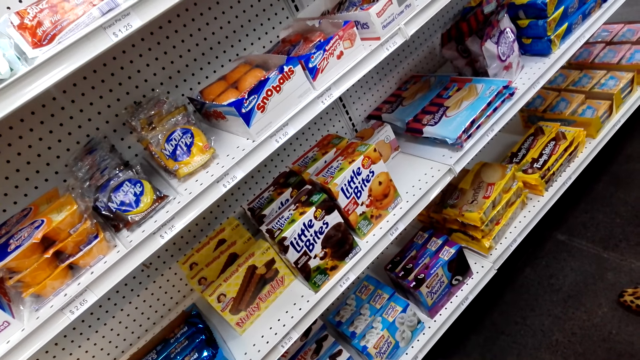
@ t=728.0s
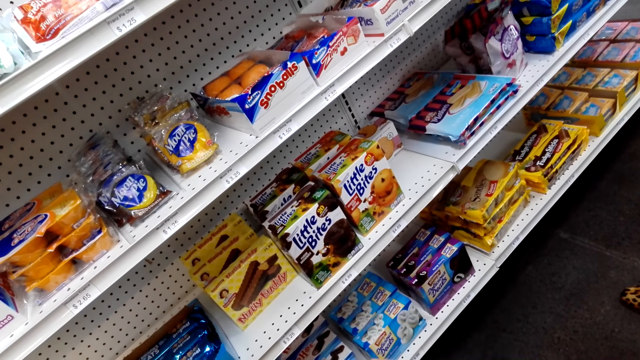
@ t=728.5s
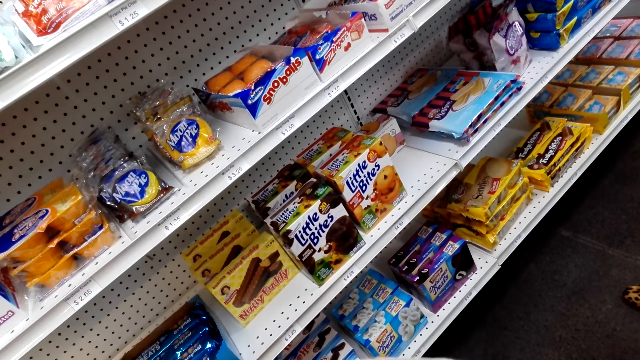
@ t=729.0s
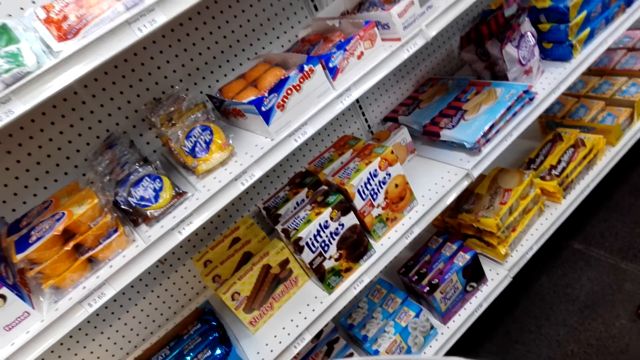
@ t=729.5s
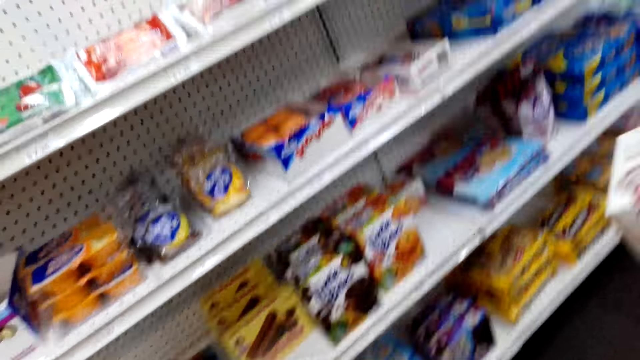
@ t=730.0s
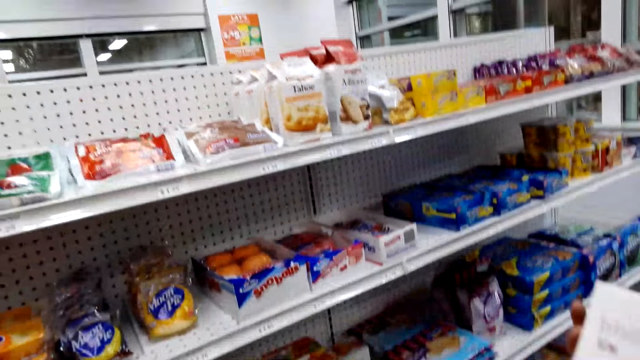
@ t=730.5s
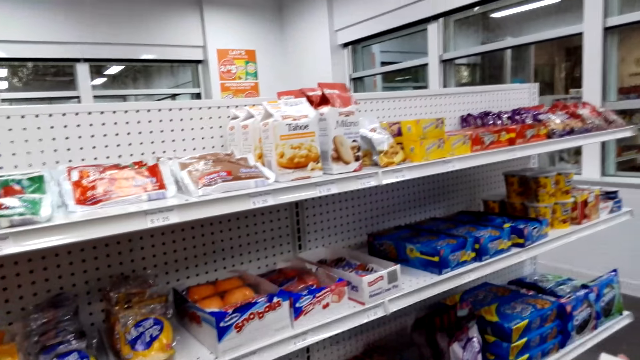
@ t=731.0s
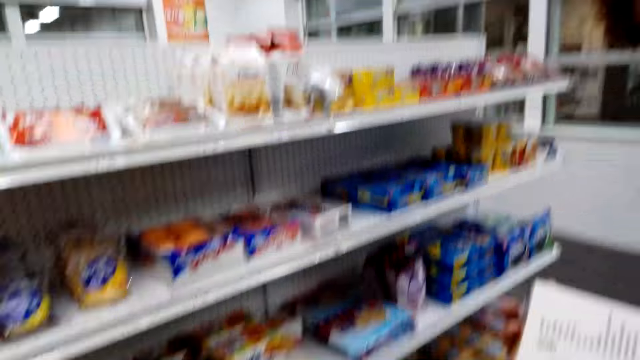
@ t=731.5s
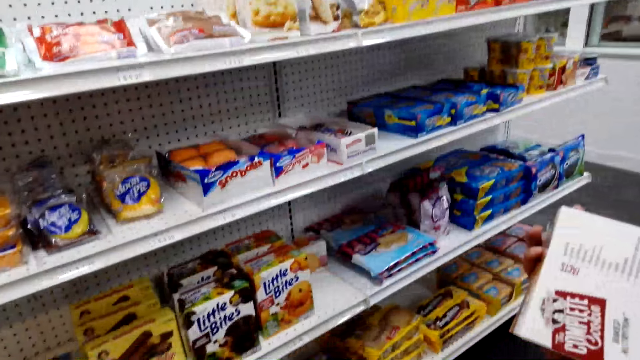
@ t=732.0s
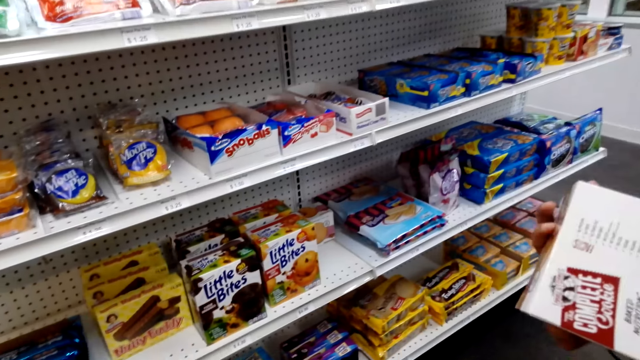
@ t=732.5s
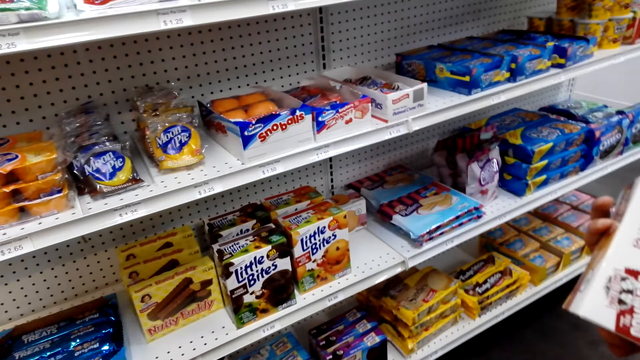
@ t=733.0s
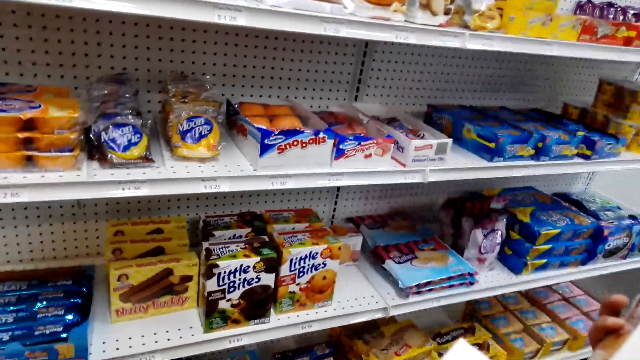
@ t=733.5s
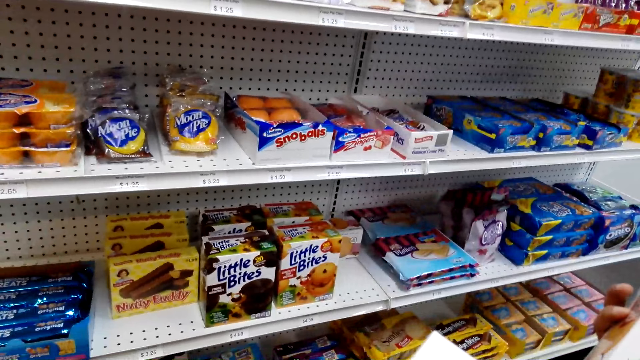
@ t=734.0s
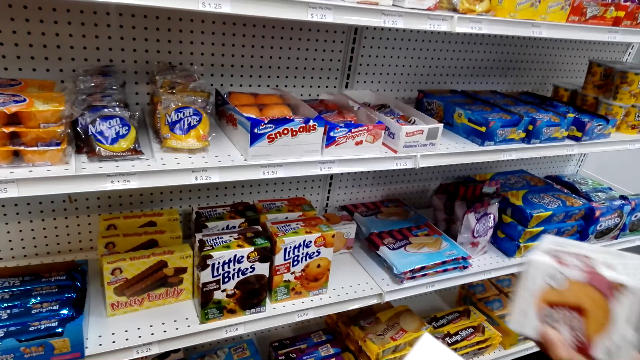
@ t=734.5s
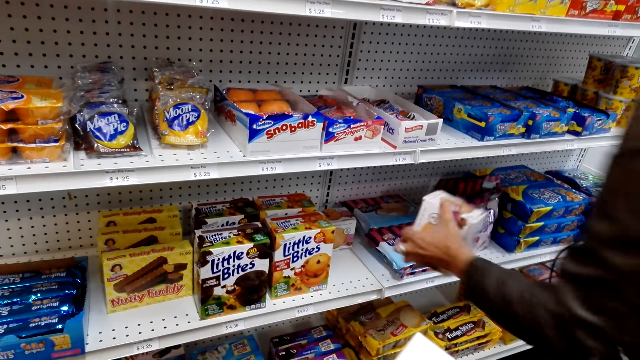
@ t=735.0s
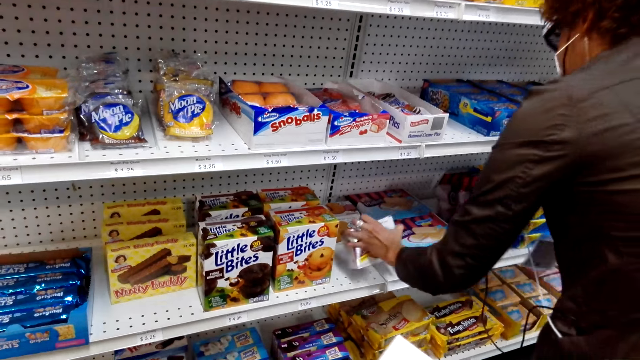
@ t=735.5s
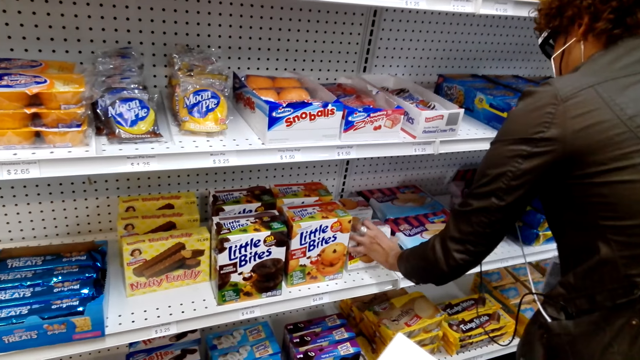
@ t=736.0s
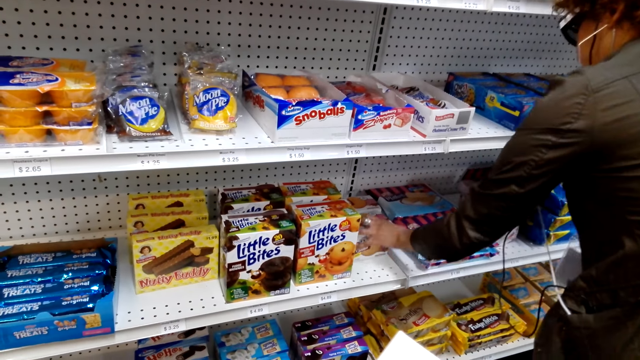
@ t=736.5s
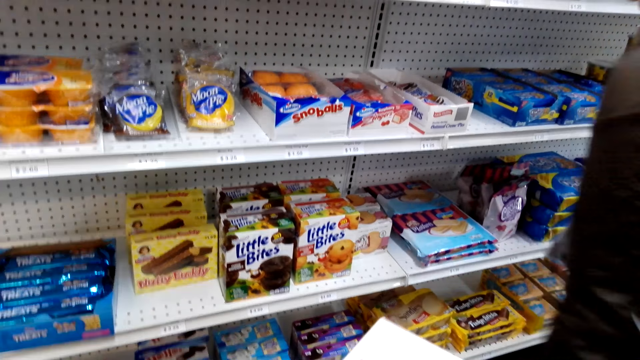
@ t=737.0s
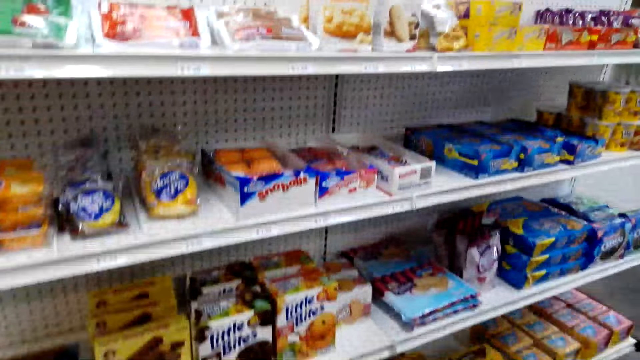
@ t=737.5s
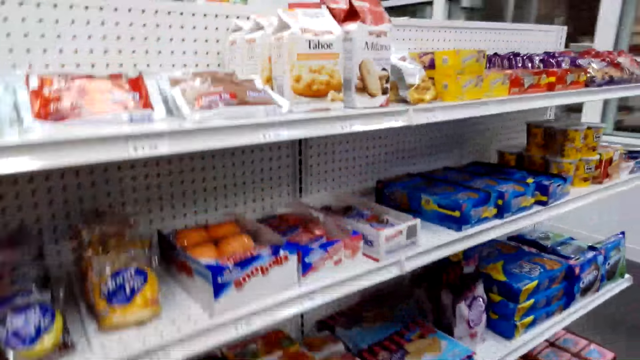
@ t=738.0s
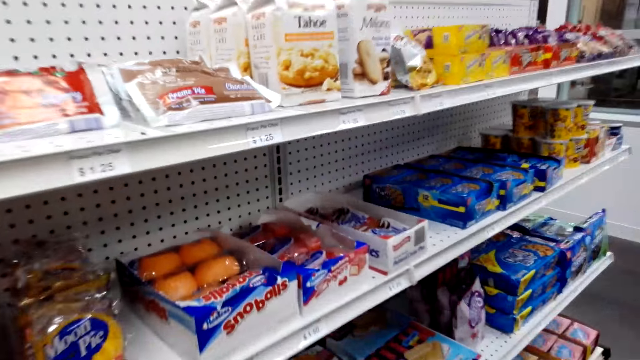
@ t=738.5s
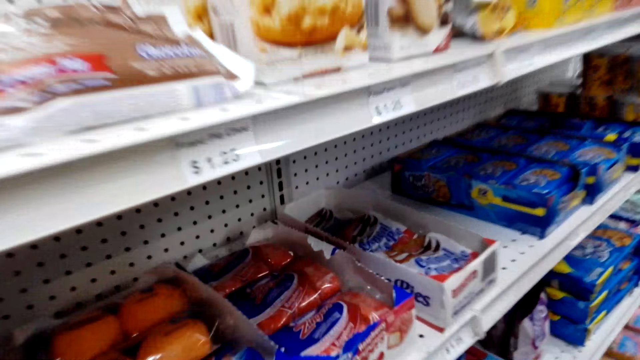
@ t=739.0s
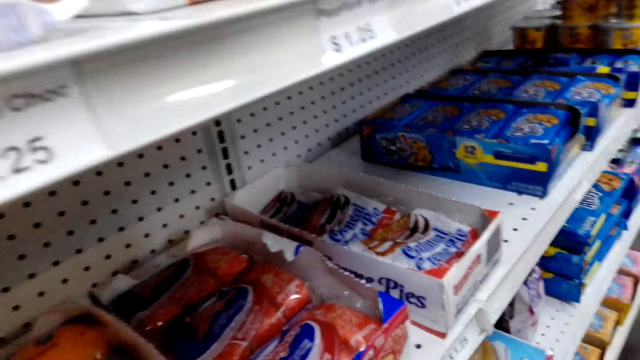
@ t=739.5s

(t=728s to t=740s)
The camera wearer looks around. They look at the shelves. The man puts the packet on the shelf.

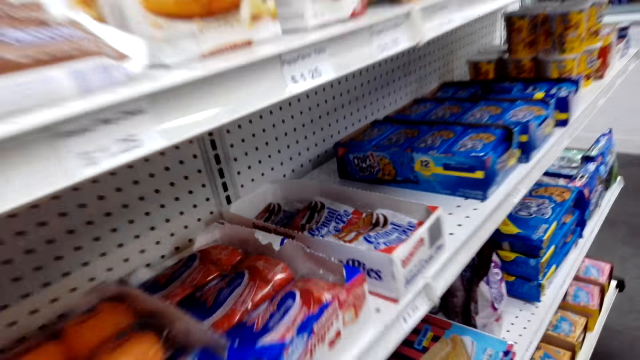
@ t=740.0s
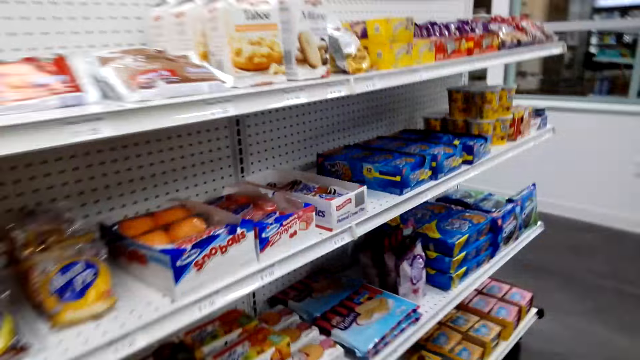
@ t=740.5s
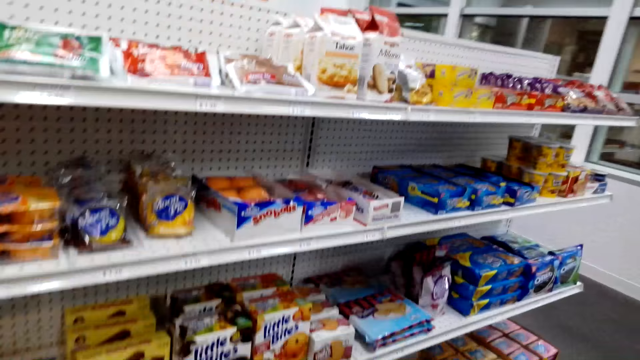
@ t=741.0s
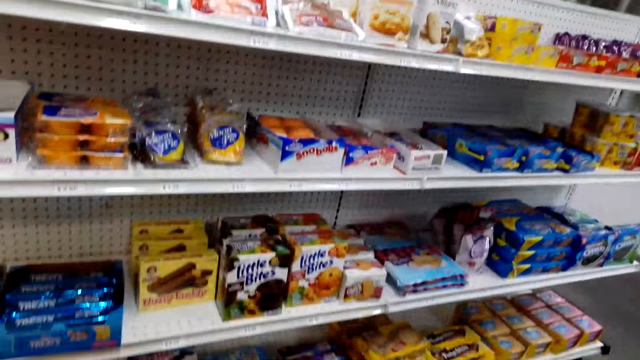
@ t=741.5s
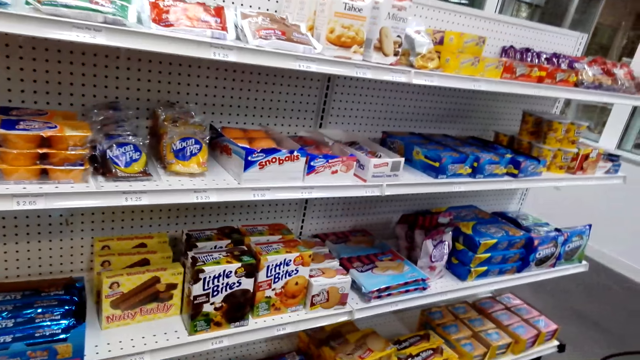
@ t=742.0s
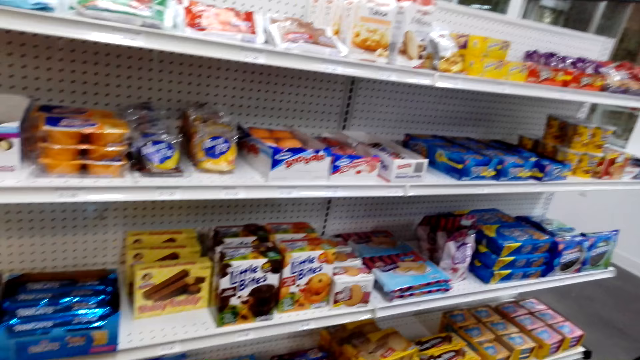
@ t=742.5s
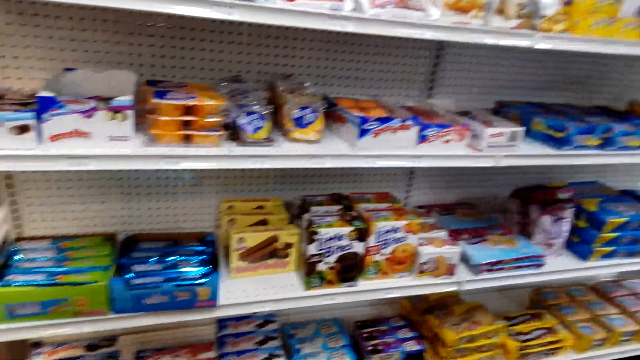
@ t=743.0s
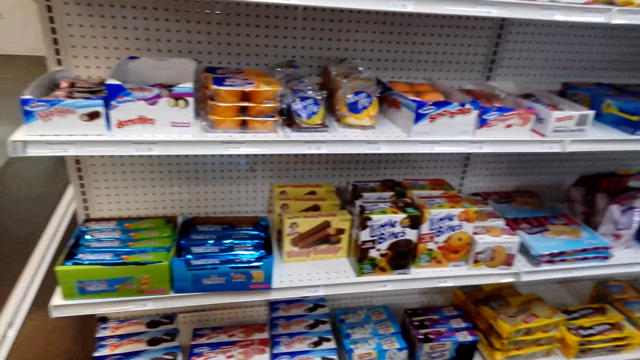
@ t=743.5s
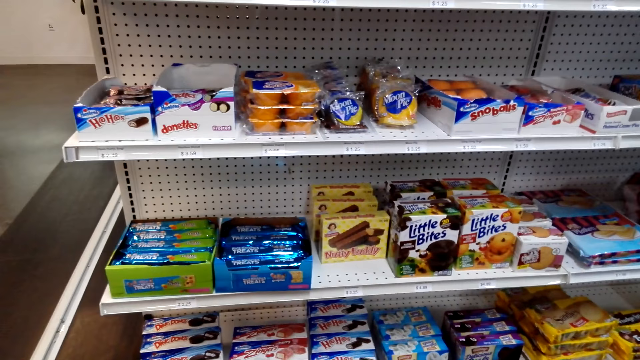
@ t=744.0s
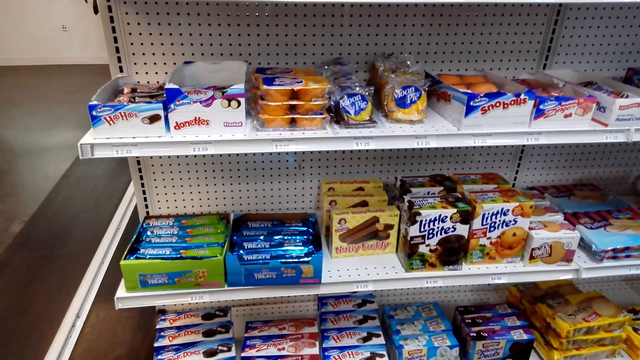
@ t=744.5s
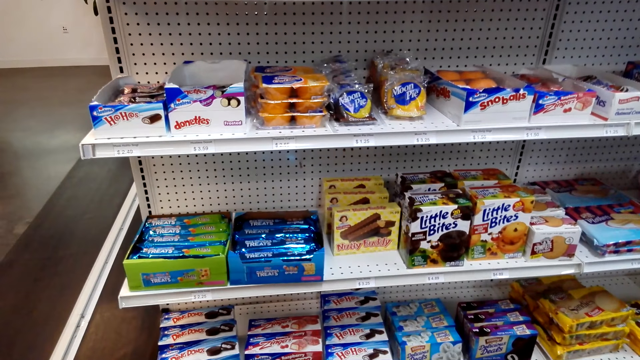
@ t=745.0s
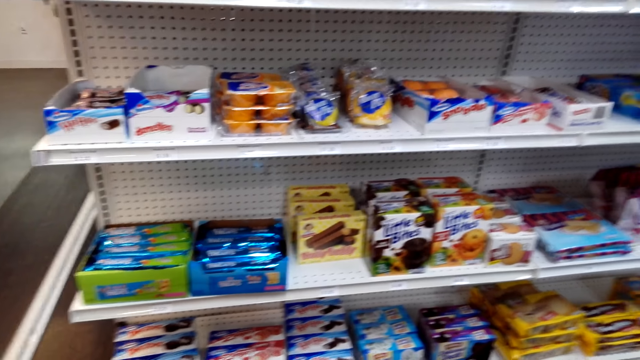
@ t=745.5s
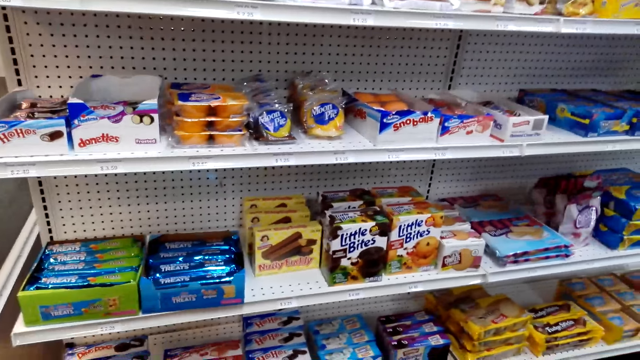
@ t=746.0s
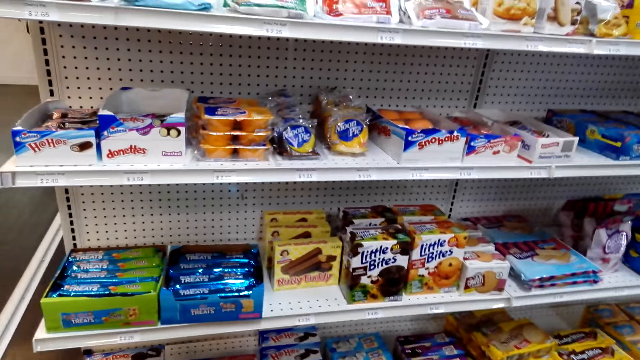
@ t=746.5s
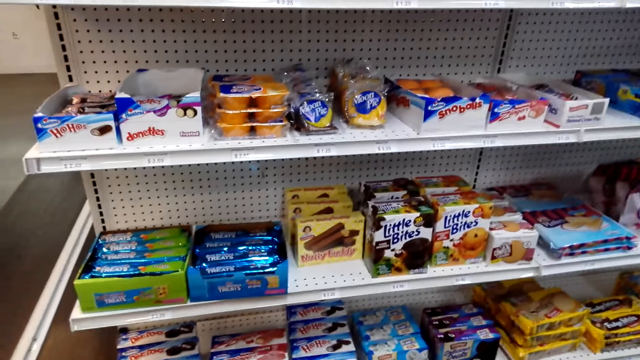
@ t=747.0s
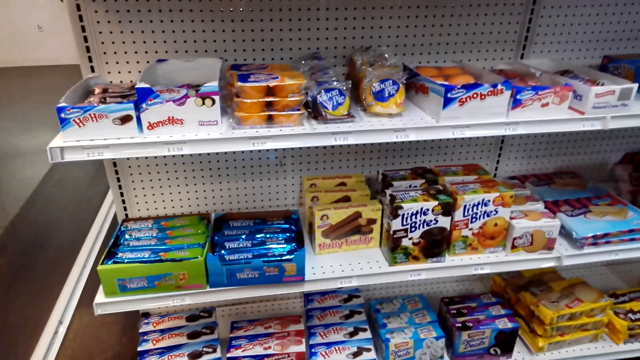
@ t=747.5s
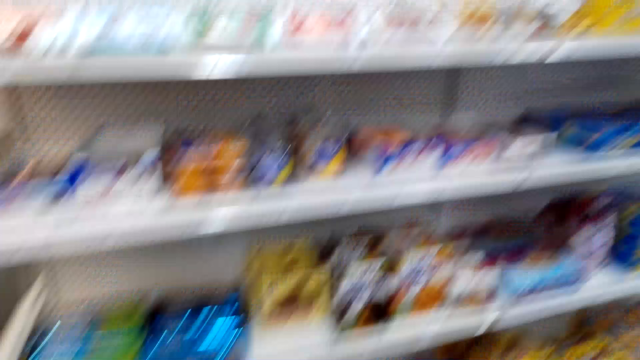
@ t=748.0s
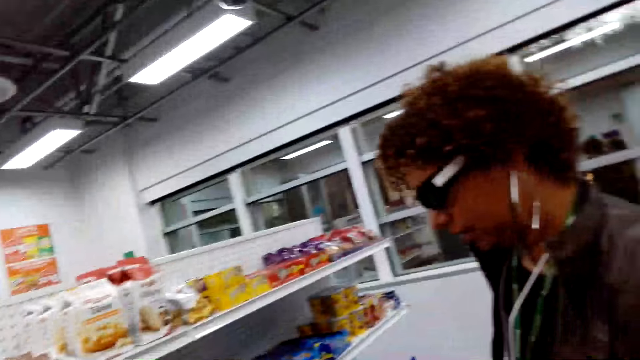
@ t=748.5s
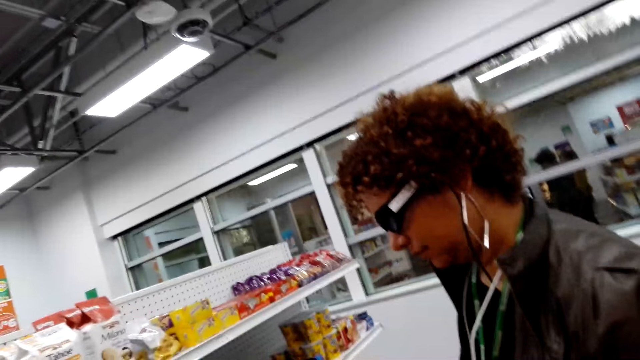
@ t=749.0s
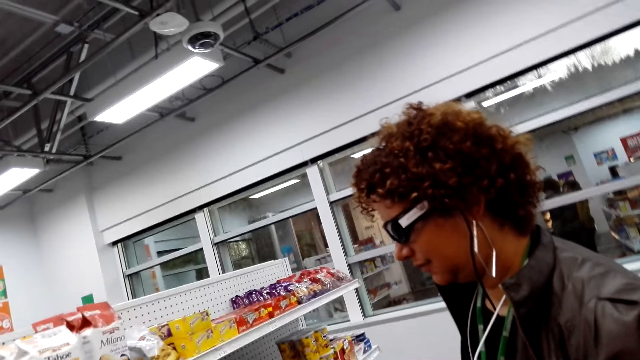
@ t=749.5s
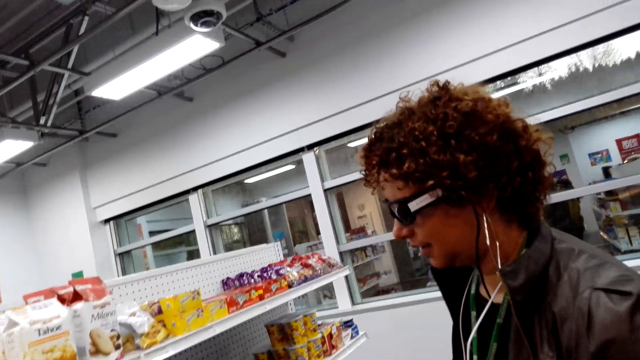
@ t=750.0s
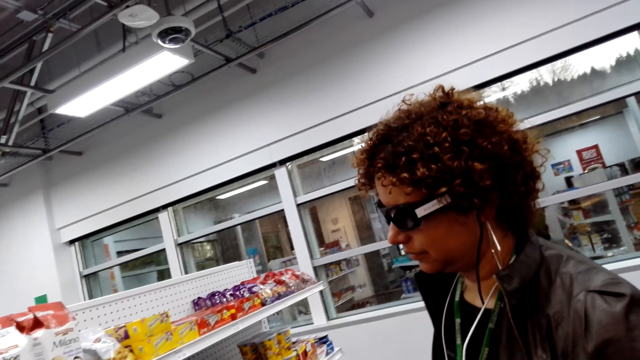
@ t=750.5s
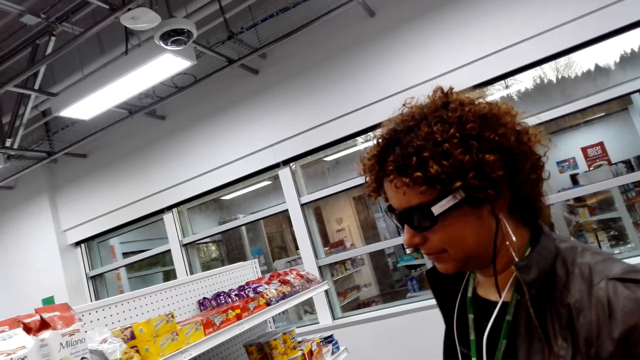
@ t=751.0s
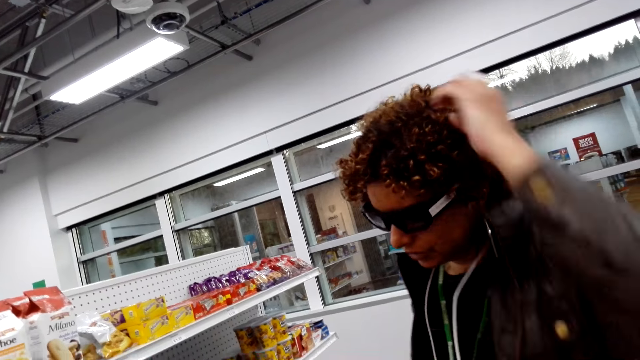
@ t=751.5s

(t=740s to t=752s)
The camera wearer stares at the shelf. They talk to the man. They stare at the man.
